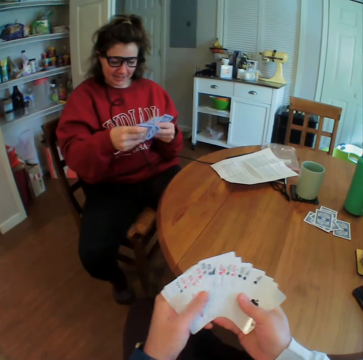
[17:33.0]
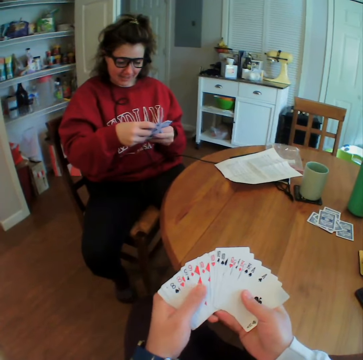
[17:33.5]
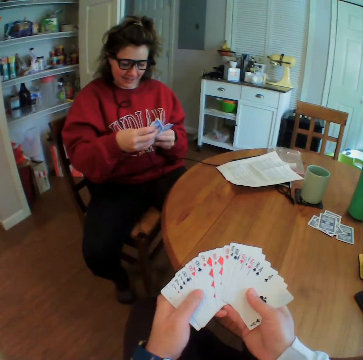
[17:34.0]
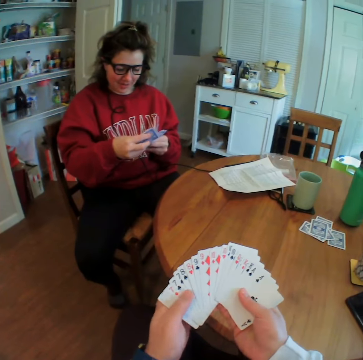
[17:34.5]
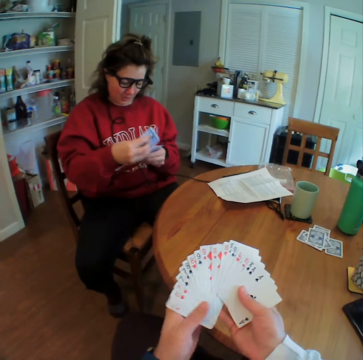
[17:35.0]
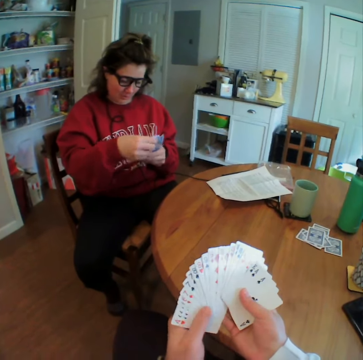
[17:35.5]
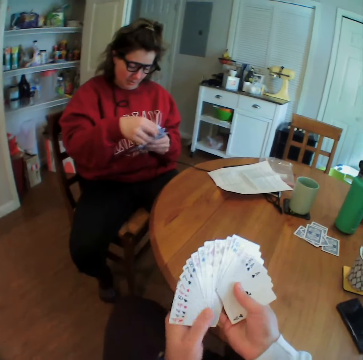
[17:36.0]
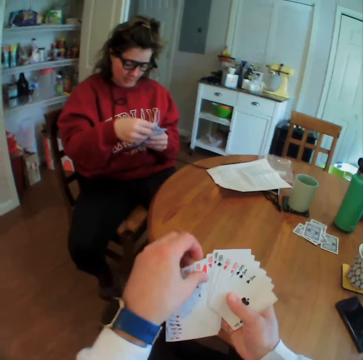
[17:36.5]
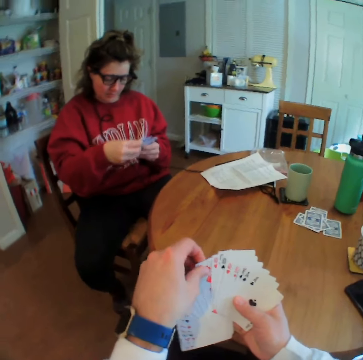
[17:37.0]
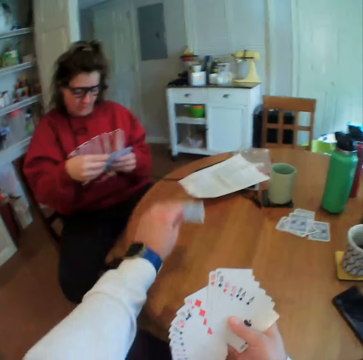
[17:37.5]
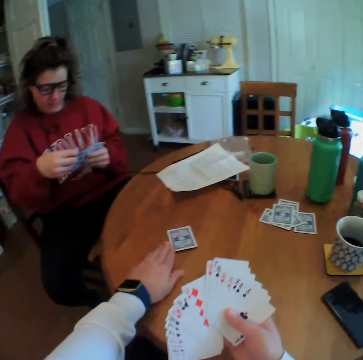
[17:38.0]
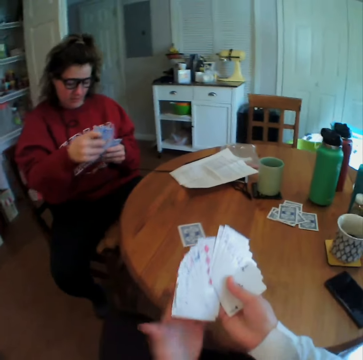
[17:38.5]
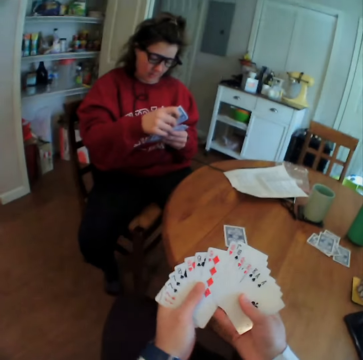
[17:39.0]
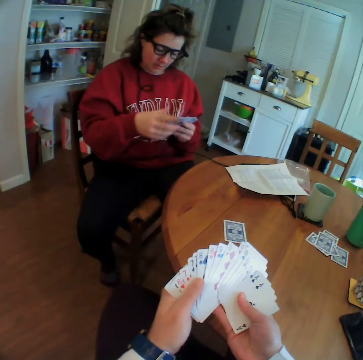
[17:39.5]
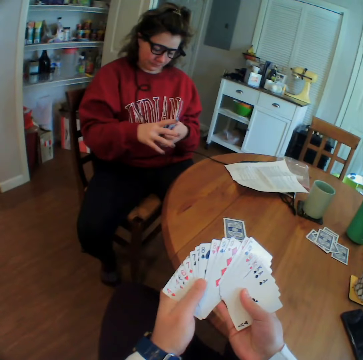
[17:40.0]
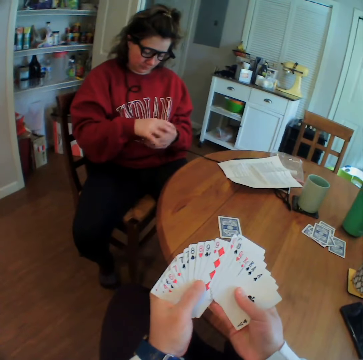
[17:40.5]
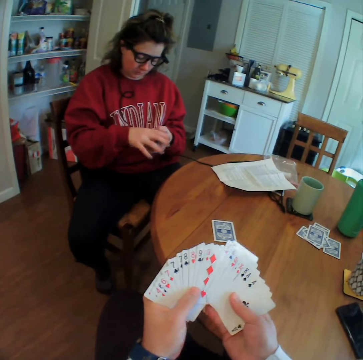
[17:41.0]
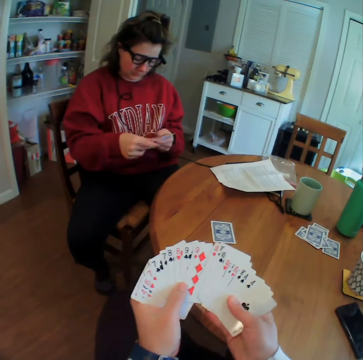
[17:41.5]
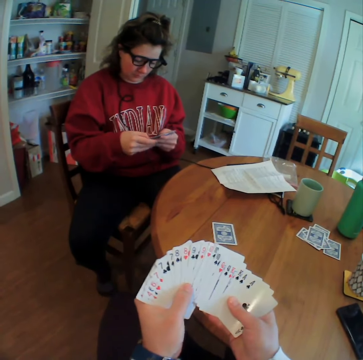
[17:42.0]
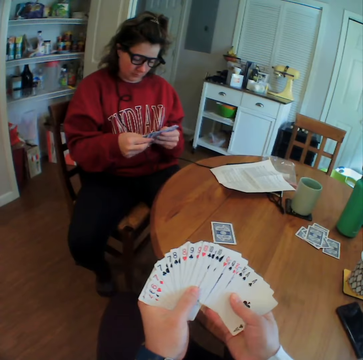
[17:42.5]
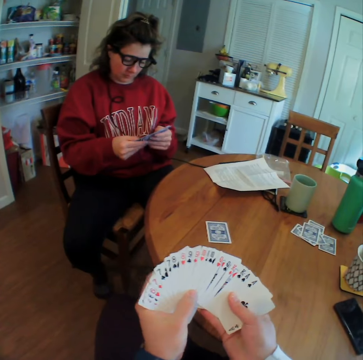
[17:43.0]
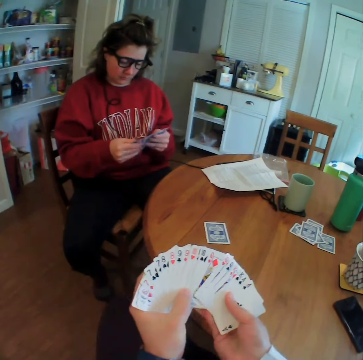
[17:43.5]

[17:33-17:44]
The camera wearer puts a card on the table.

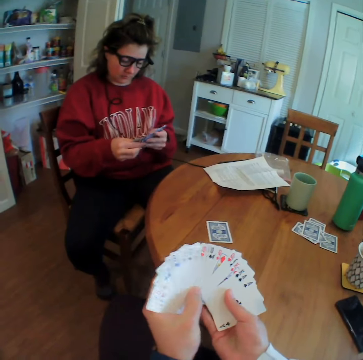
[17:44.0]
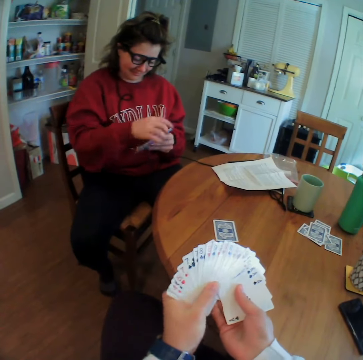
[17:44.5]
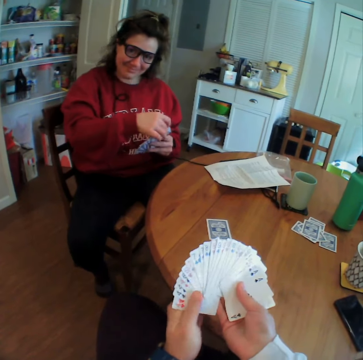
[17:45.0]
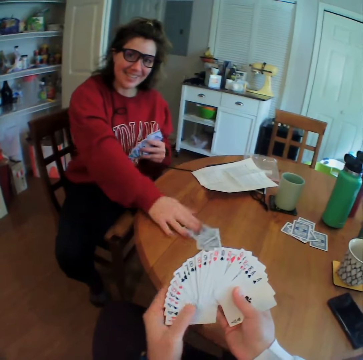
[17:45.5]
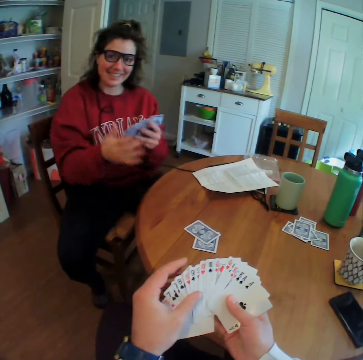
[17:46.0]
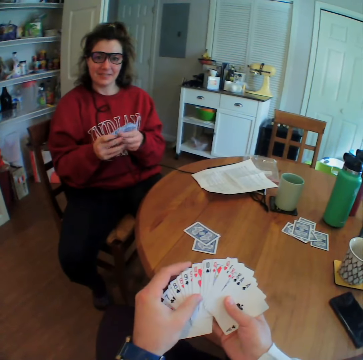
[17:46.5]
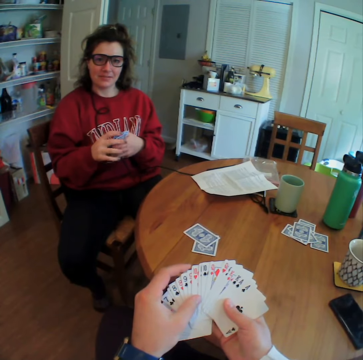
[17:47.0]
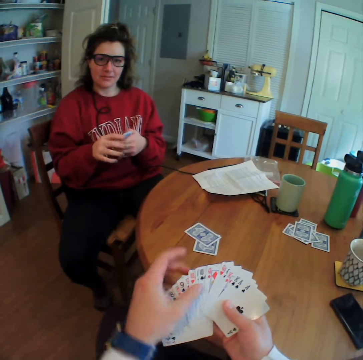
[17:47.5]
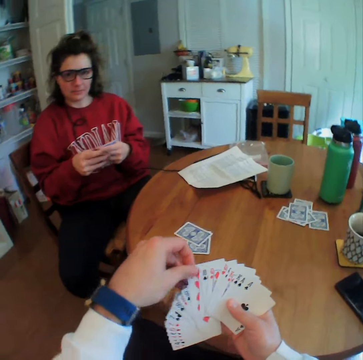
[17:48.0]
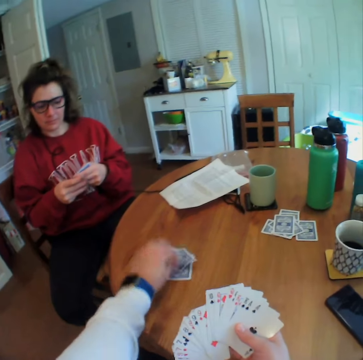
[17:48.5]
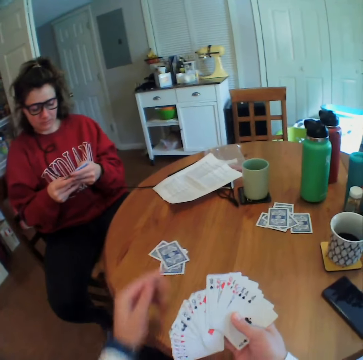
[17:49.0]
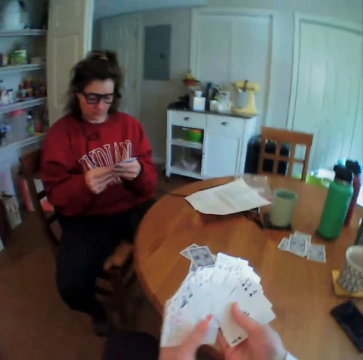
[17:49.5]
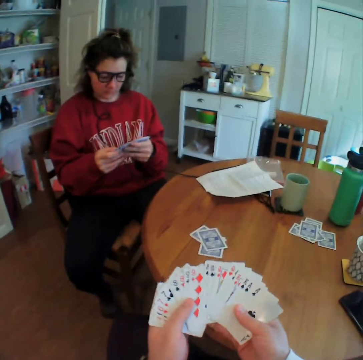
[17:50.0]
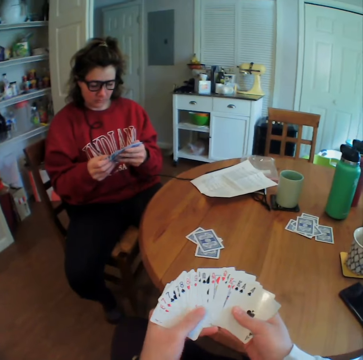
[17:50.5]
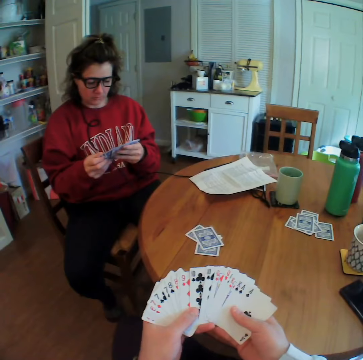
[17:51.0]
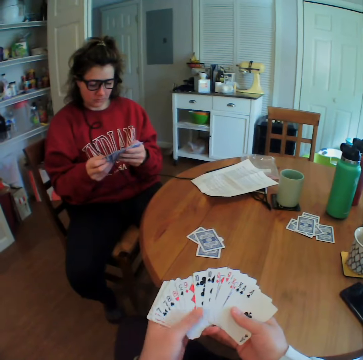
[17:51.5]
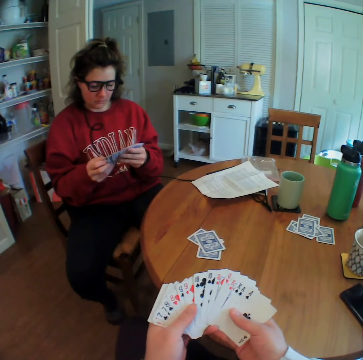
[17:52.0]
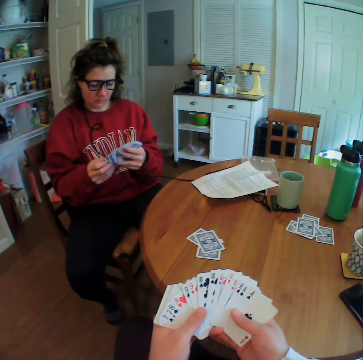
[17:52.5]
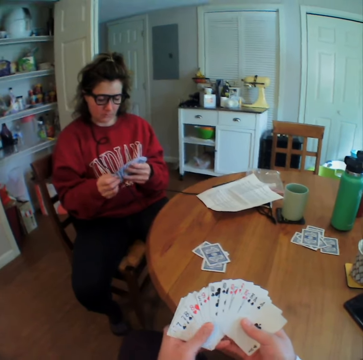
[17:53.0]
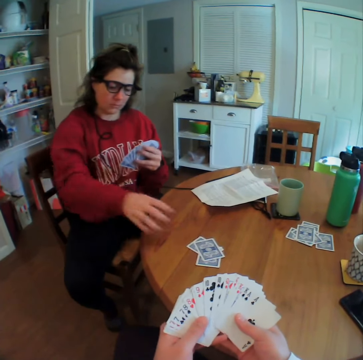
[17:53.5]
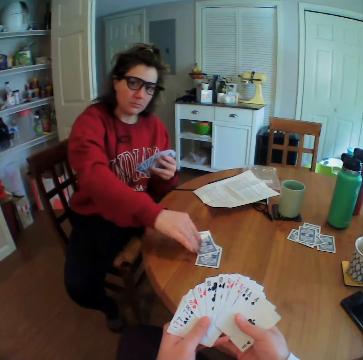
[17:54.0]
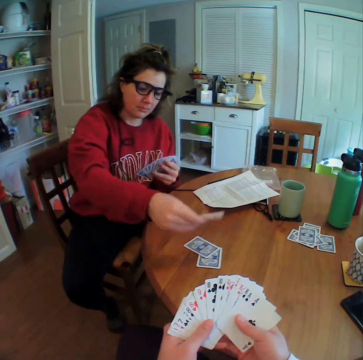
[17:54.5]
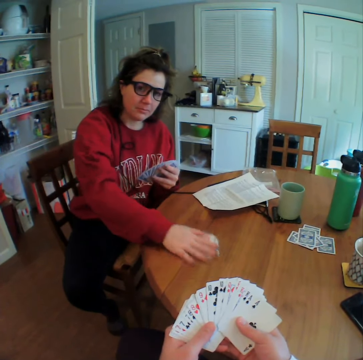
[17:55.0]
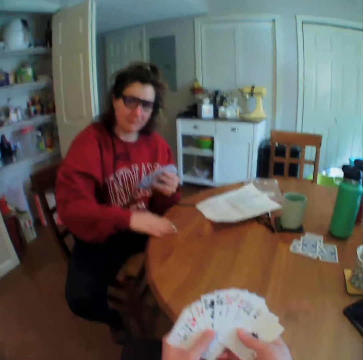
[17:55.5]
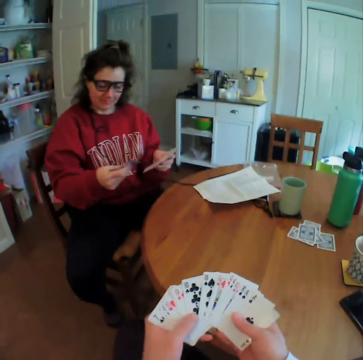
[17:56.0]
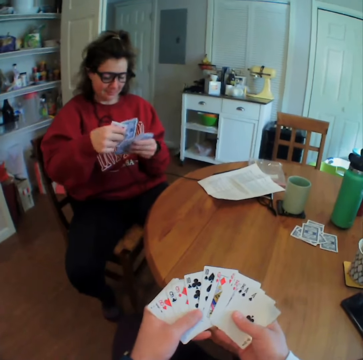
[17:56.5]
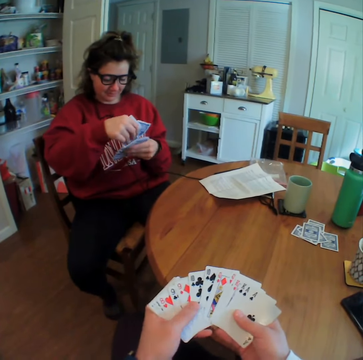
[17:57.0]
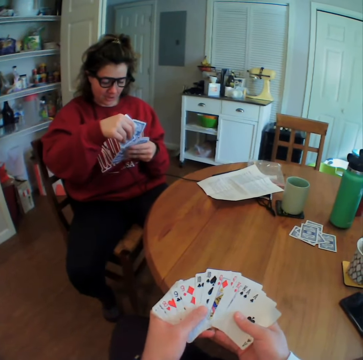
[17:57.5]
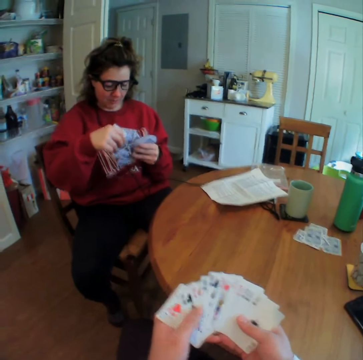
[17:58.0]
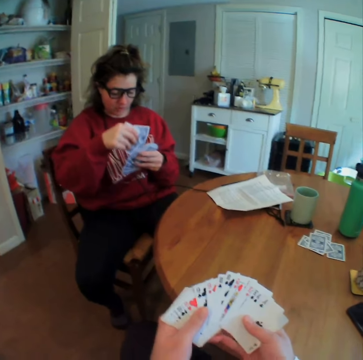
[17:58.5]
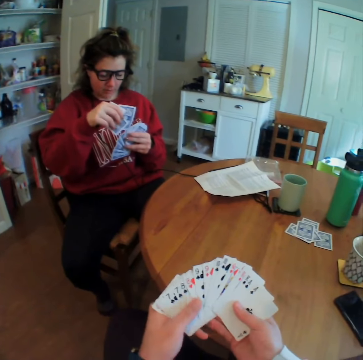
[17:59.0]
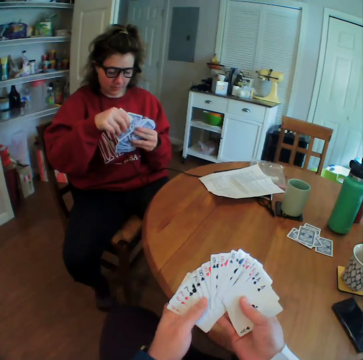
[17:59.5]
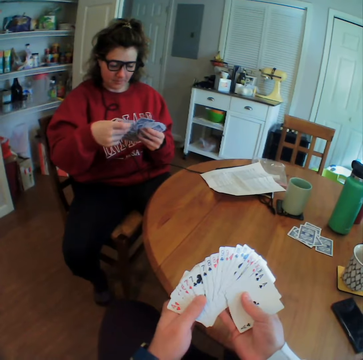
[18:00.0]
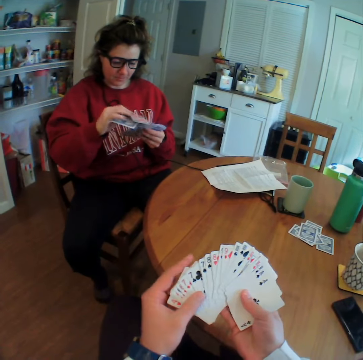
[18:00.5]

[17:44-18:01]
A woman arranges the cards on her hand and puts a card on the table. The camera wearer puts a card on the table. The woman picks up a card, holds the card, looks at the card and drops the card. The camera wearer puts down the card. The woman picks up the cards and arranges the cards.

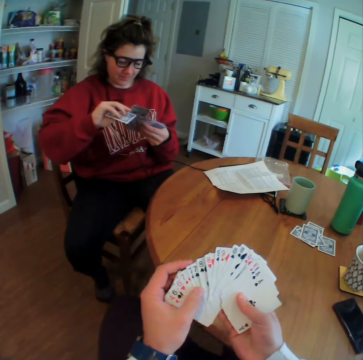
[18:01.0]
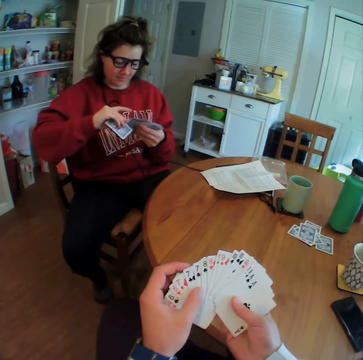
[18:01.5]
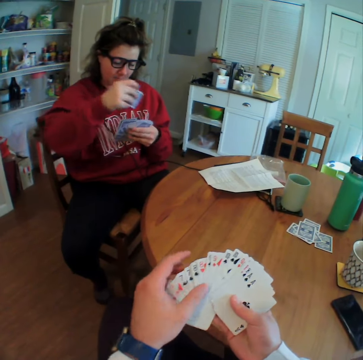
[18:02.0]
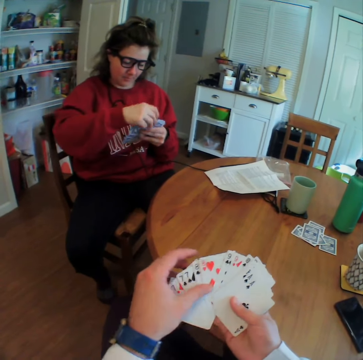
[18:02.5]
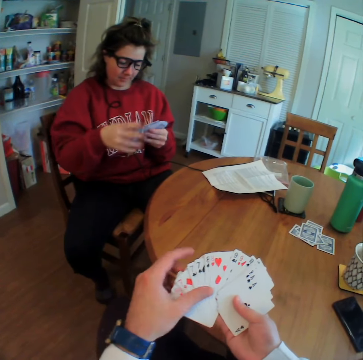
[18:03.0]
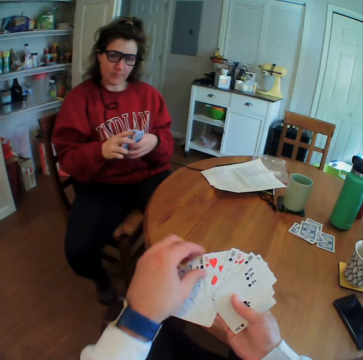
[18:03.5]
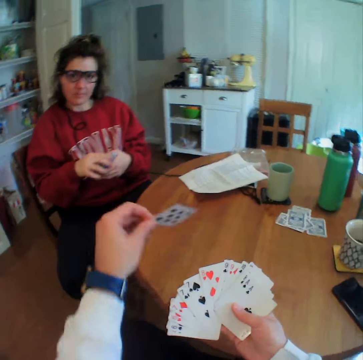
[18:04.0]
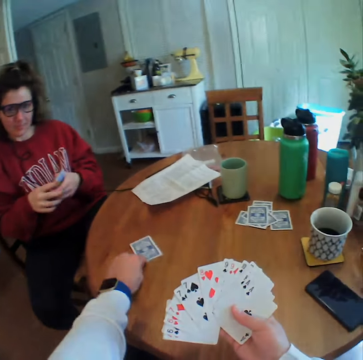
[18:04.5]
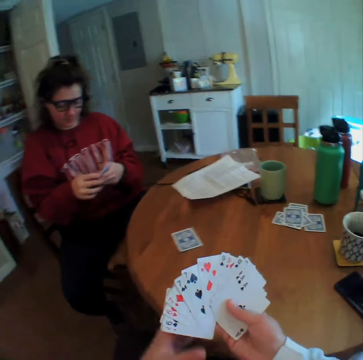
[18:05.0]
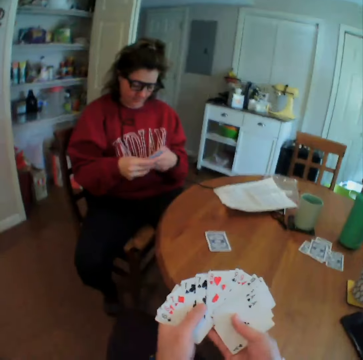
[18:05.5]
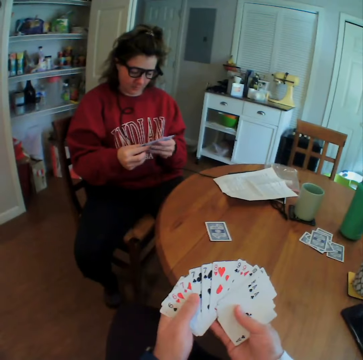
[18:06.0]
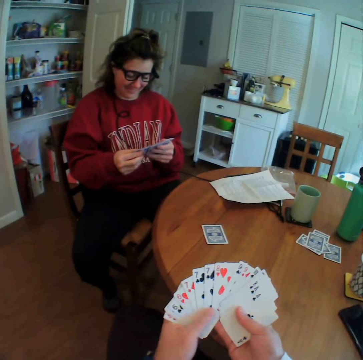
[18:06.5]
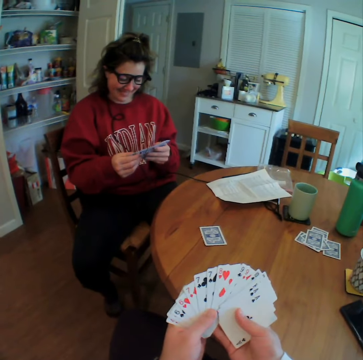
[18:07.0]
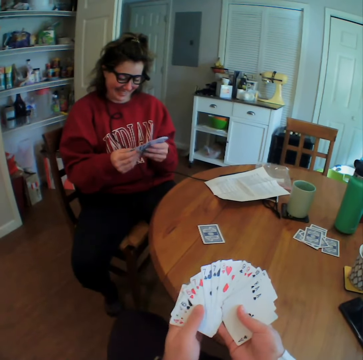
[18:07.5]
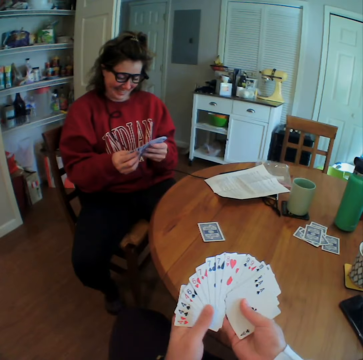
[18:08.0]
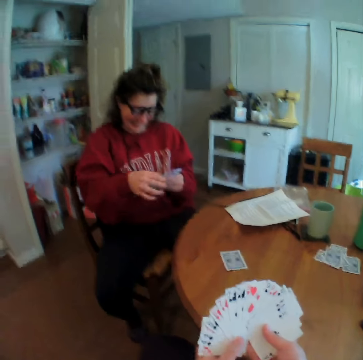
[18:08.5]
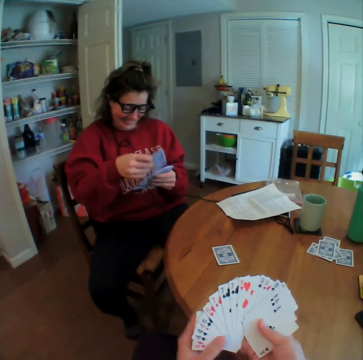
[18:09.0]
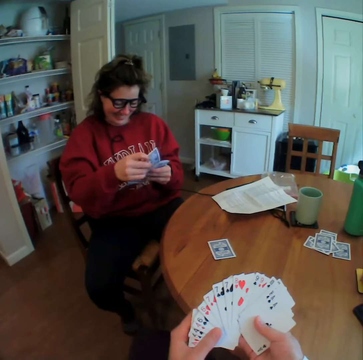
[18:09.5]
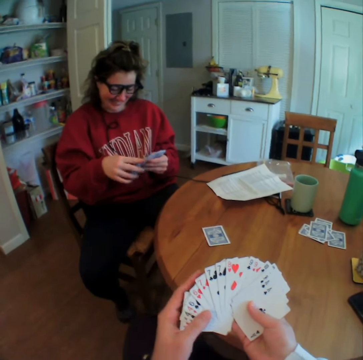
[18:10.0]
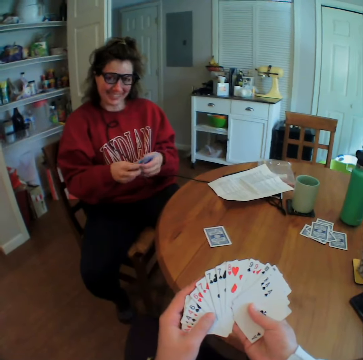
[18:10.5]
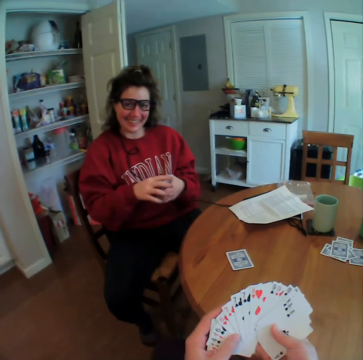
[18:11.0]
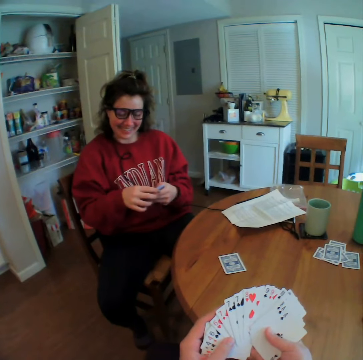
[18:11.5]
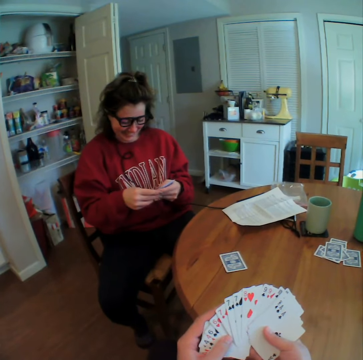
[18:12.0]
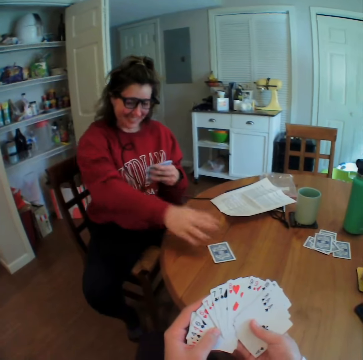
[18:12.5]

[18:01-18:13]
The camera wearer puts a card on the table.
